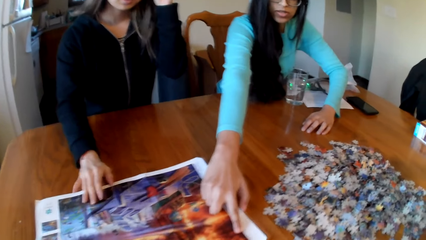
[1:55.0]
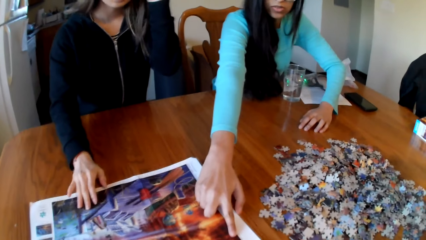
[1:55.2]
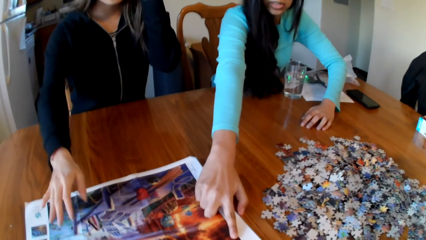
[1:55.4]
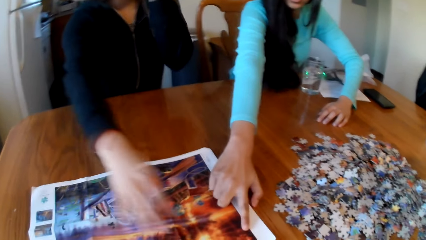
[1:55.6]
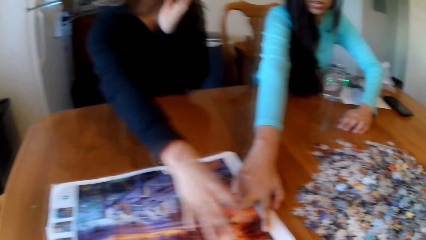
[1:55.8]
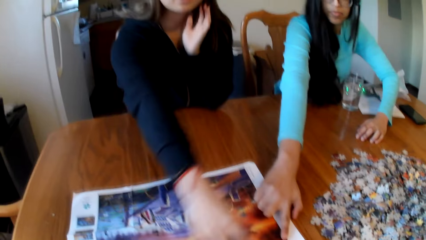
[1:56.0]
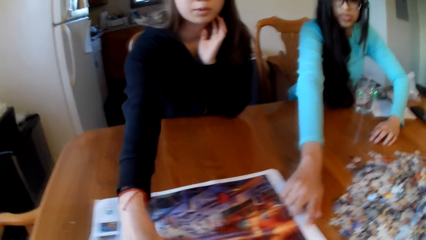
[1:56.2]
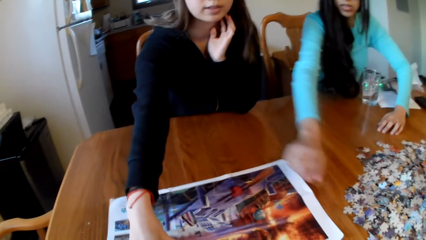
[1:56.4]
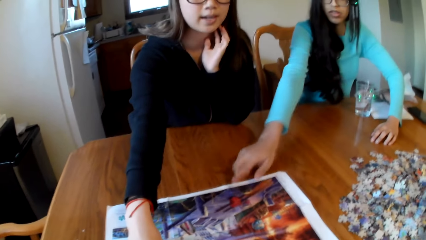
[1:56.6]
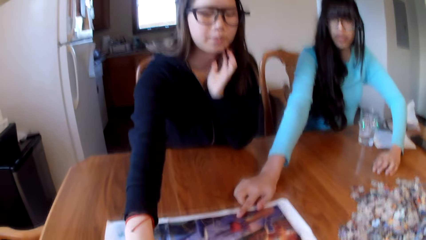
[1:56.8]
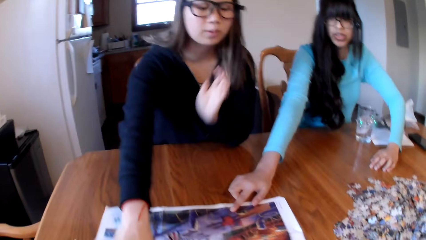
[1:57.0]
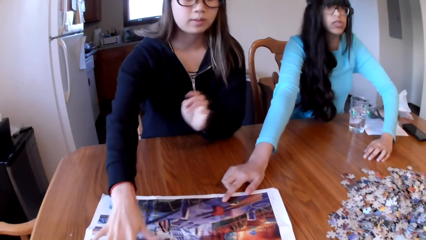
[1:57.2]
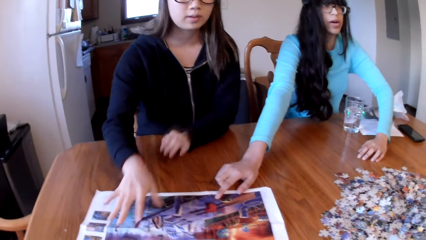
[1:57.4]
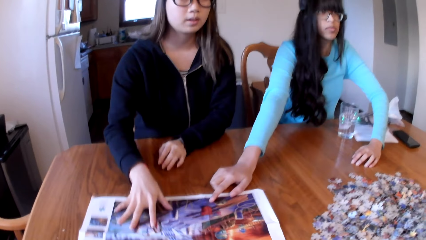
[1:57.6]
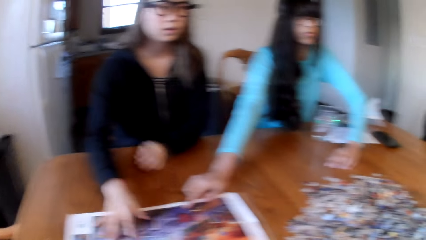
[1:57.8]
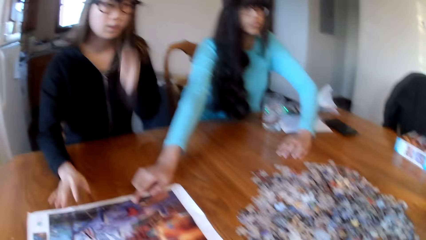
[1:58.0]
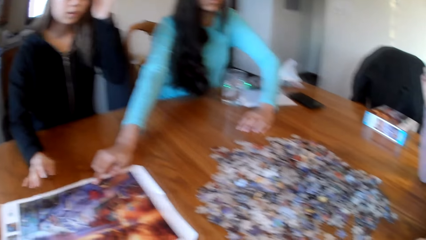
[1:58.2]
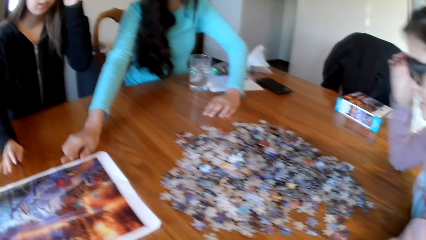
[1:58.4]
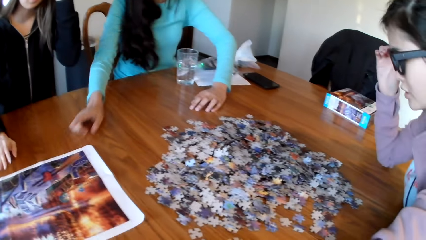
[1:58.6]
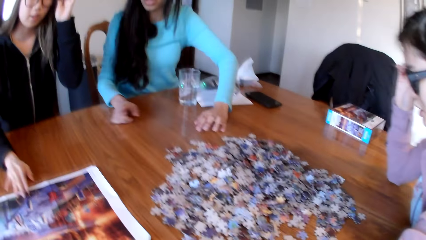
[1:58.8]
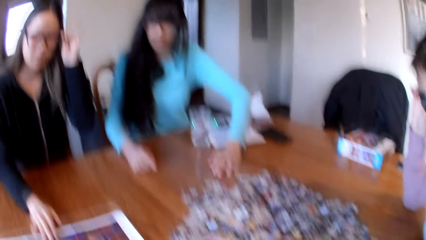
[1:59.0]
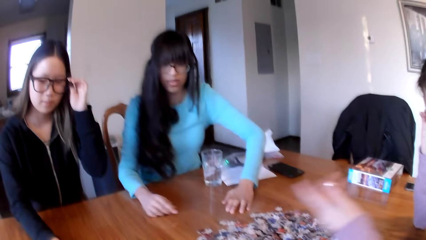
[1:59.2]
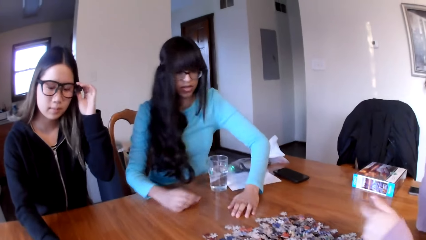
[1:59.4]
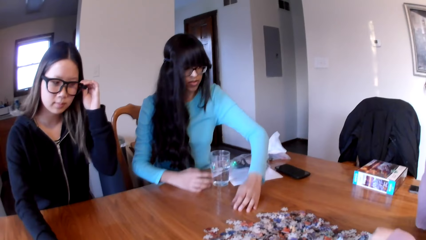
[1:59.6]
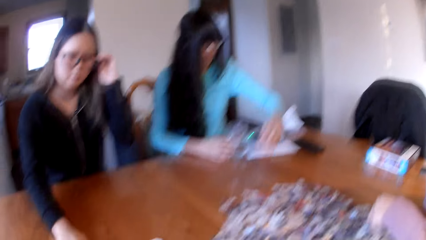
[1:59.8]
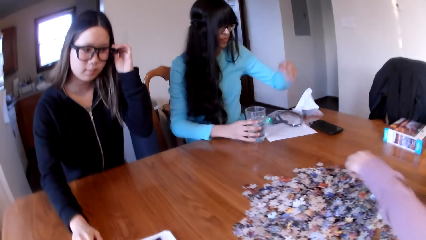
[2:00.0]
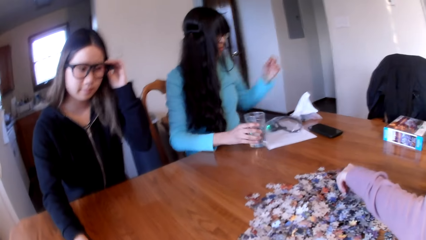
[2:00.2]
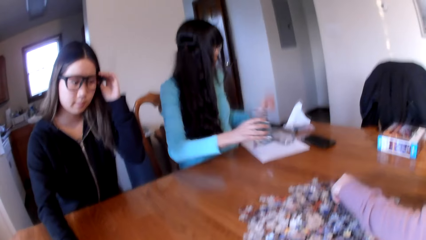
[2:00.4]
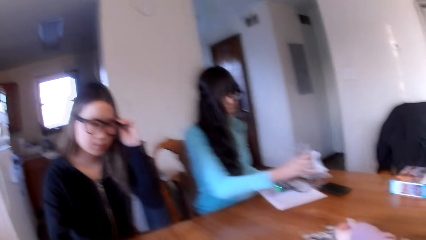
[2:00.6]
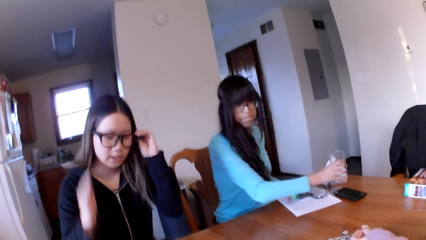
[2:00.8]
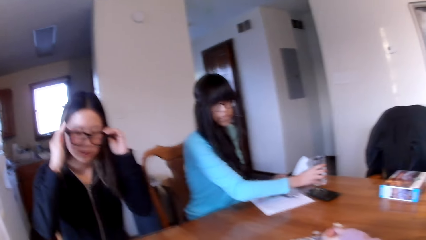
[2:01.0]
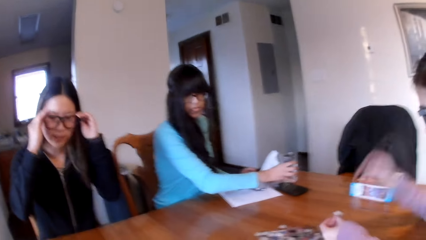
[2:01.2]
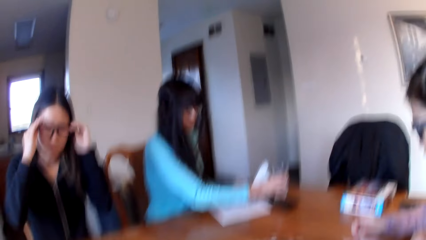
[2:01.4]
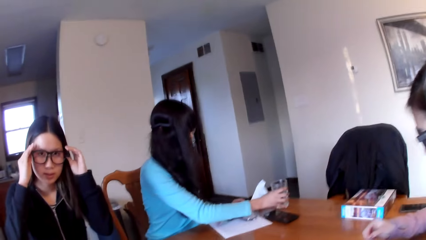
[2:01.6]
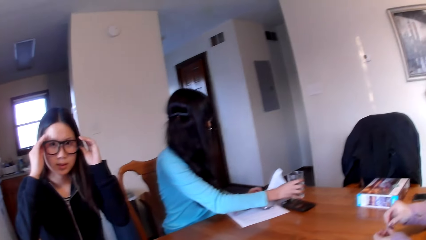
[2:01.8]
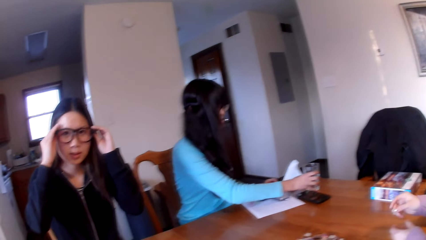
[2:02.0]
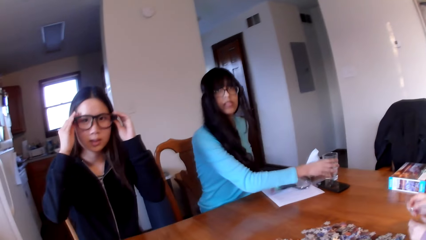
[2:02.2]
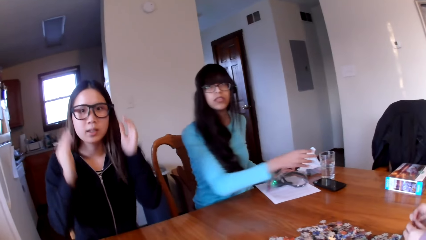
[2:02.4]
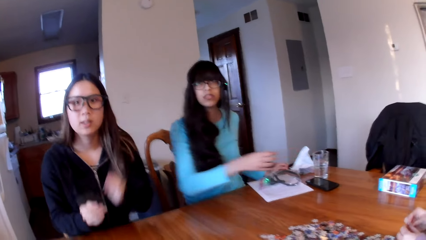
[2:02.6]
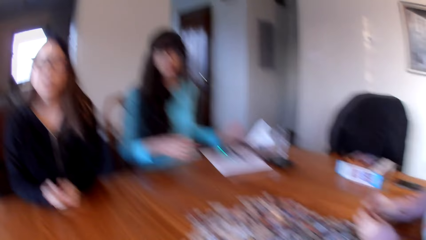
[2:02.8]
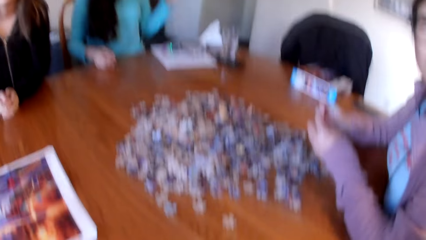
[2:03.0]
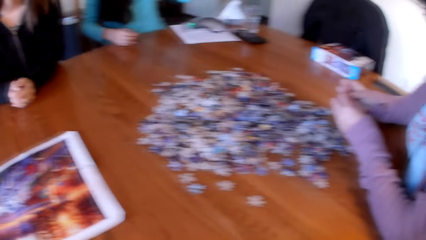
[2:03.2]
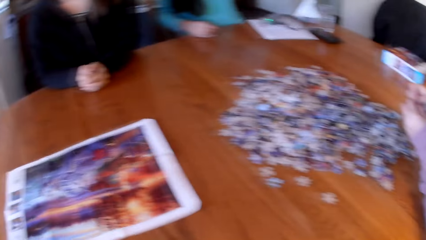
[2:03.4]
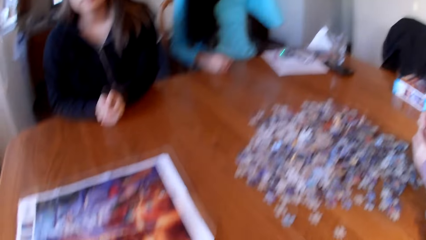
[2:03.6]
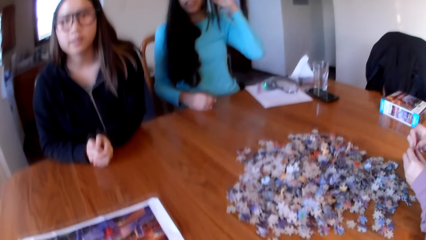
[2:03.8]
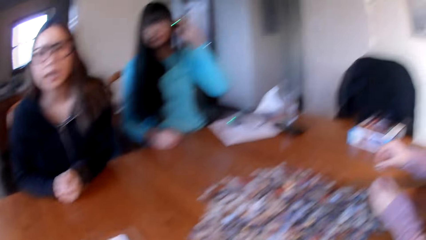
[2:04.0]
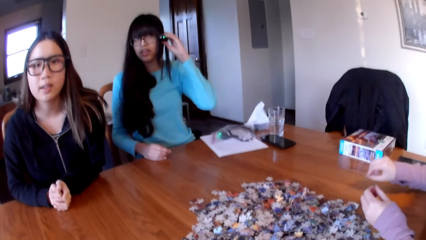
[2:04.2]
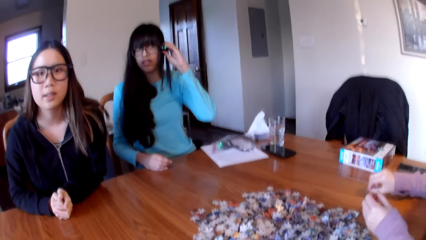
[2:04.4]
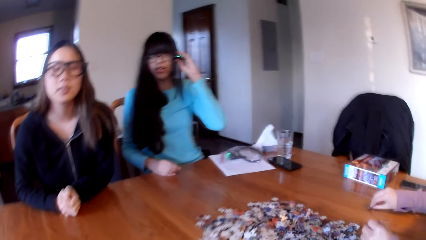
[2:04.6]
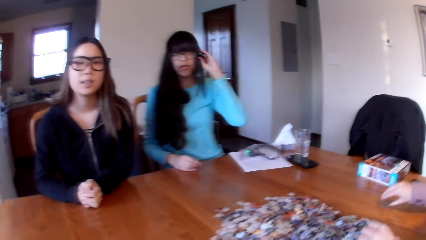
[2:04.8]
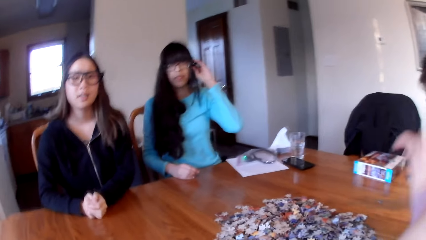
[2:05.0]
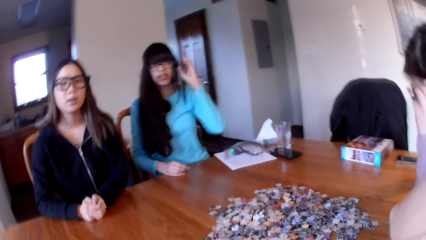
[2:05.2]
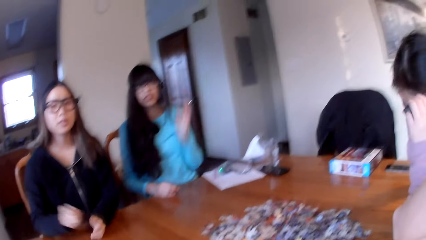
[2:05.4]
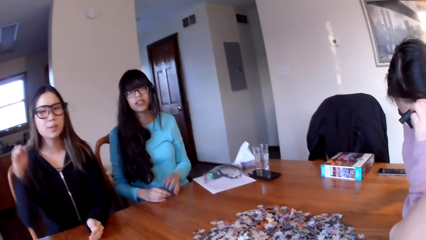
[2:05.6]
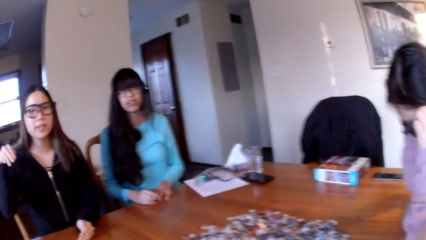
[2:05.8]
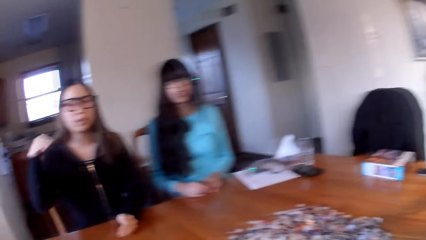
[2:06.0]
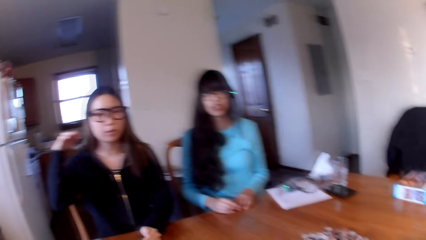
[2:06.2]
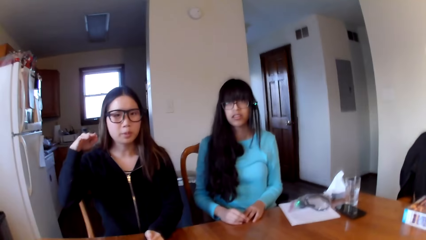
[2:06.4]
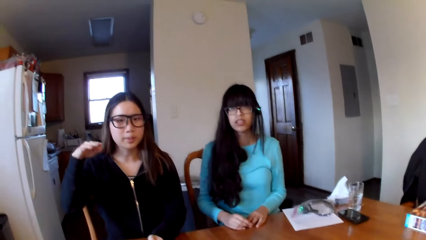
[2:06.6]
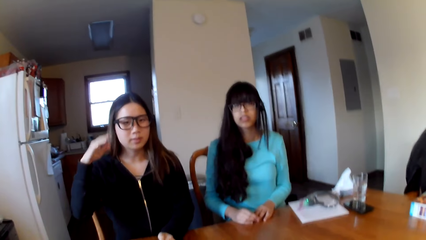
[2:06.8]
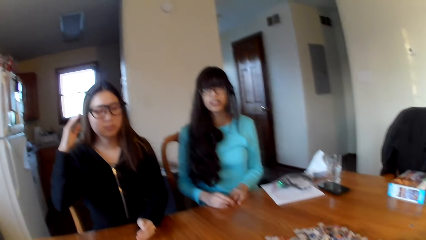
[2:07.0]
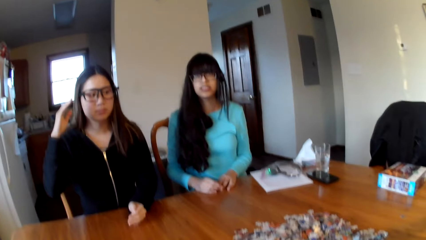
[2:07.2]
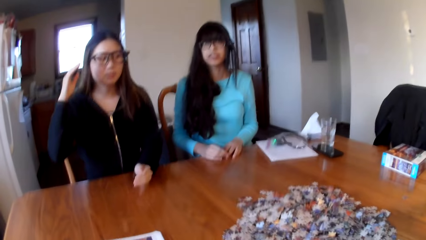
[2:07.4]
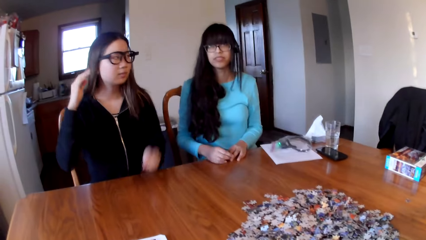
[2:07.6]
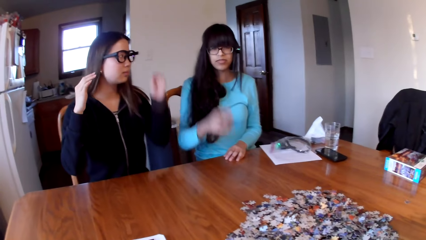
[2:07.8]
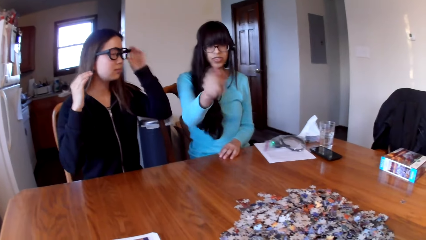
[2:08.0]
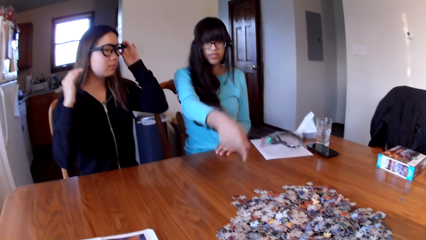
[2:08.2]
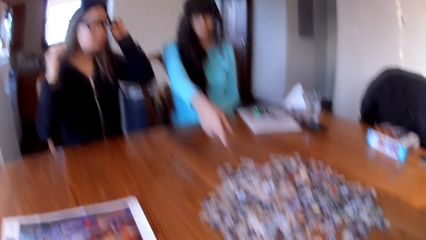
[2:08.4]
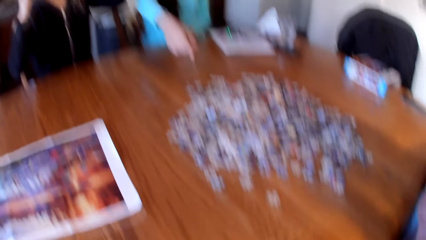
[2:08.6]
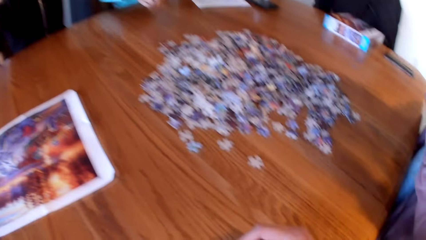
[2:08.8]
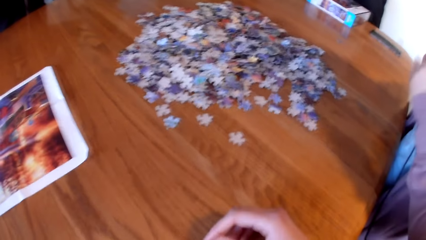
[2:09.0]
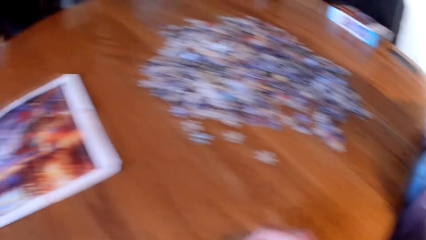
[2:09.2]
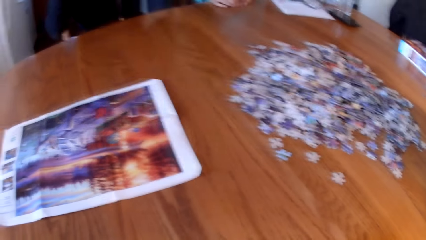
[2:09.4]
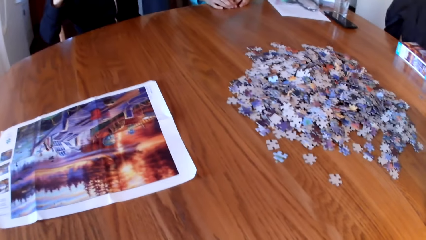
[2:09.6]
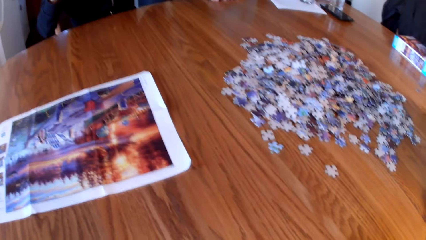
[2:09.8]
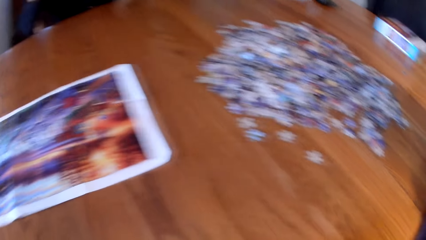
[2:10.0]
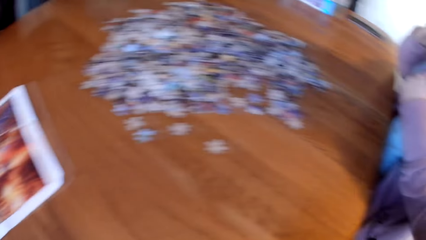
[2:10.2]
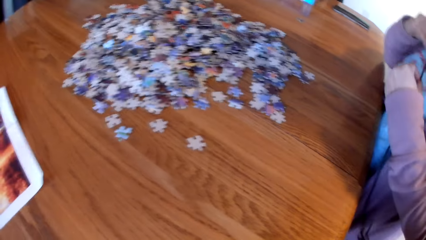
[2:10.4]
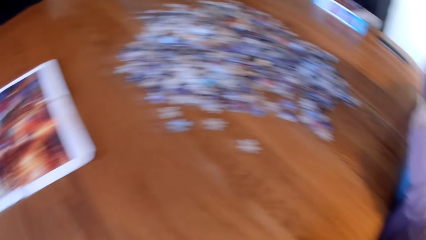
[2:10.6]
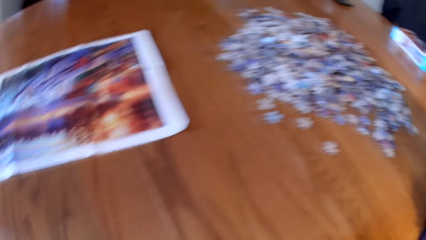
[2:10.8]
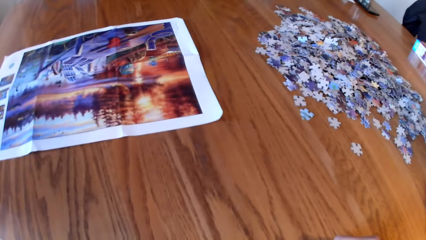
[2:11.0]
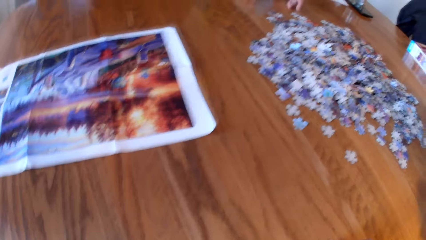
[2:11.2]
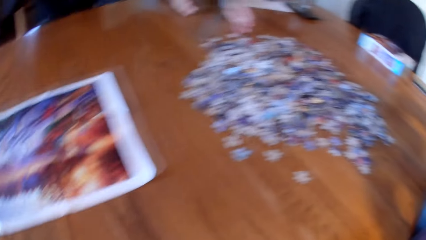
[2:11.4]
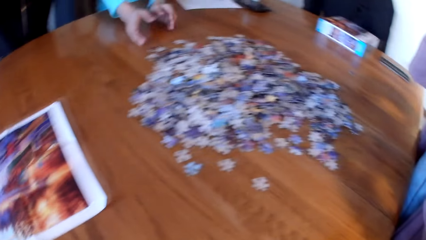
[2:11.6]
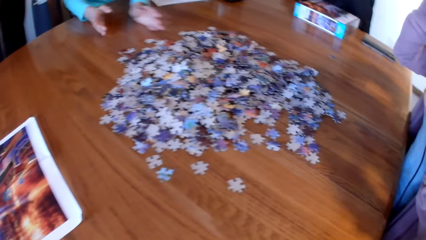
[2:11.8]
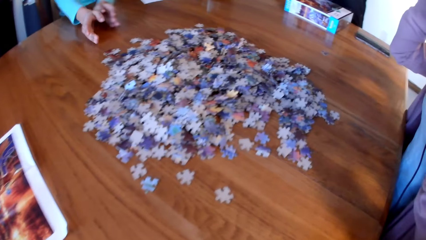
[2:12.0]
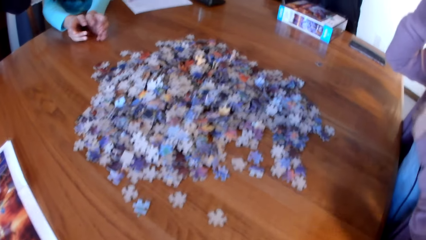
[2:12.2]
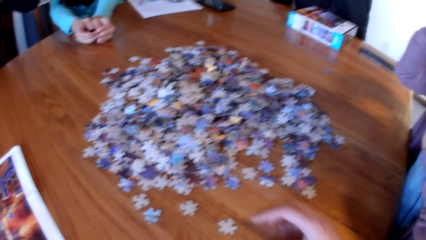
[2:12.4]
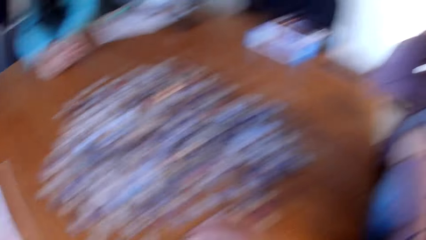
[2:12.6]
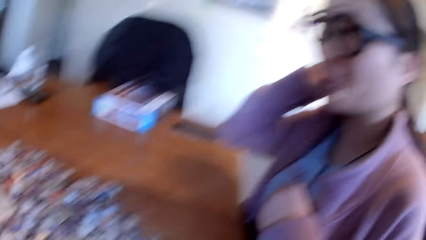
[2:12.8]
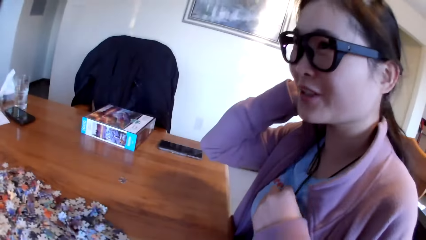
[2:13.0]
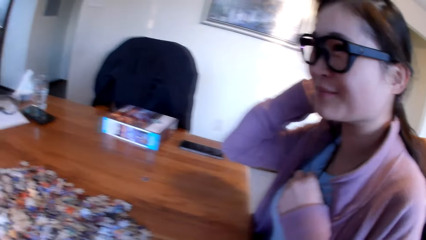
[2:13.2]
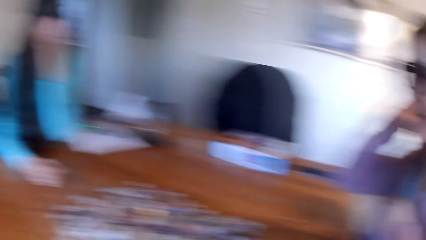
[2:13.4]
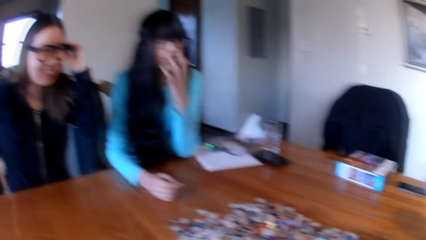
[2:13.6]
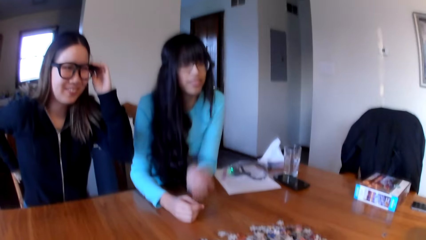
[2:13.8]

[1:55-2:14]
A lady touches the puzzle paper. A woman points at the paper. Another lady touches the puzzle paper. Another woman points at the paper. The camera wearer looks around.
